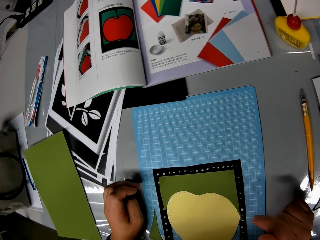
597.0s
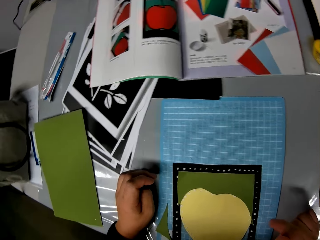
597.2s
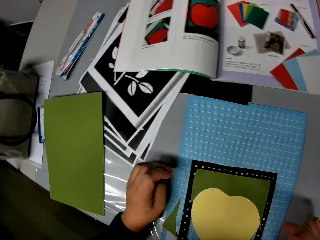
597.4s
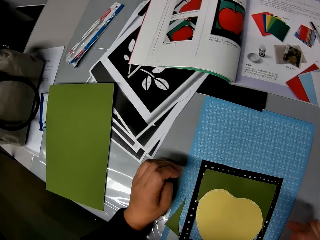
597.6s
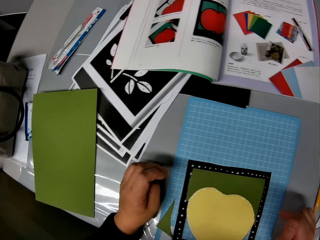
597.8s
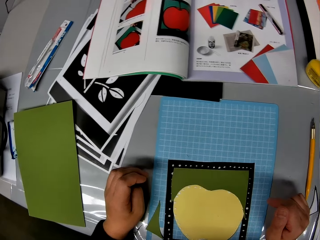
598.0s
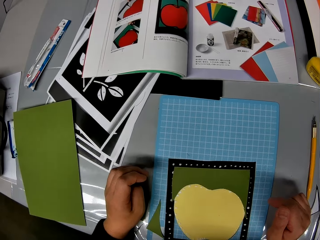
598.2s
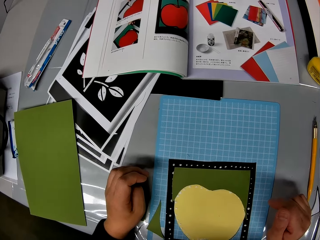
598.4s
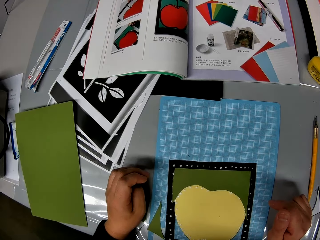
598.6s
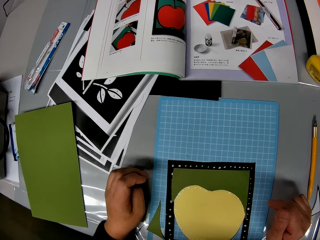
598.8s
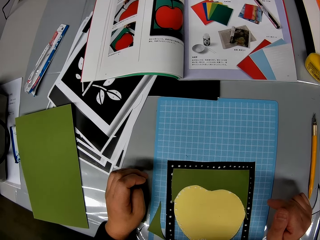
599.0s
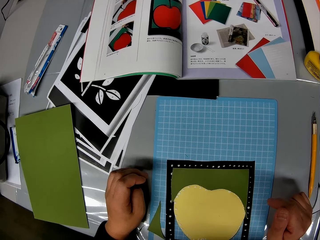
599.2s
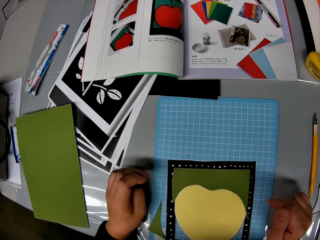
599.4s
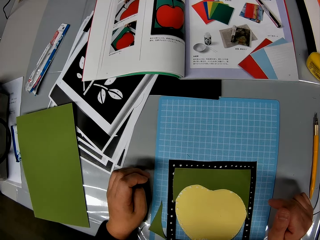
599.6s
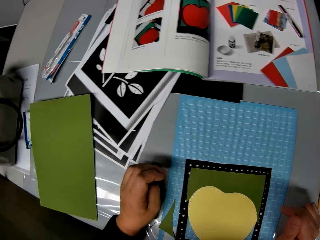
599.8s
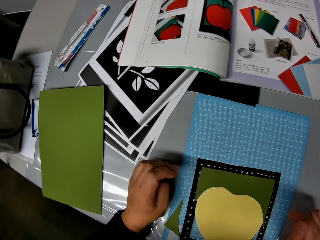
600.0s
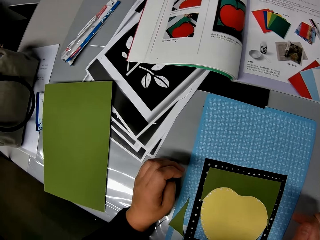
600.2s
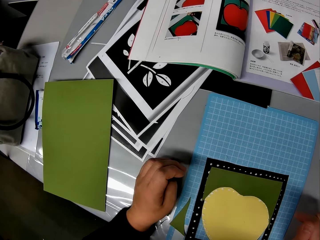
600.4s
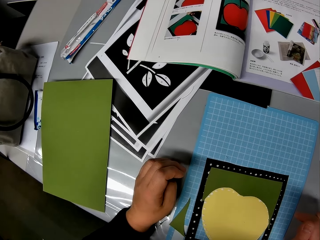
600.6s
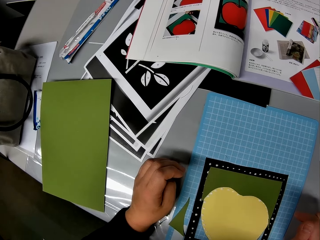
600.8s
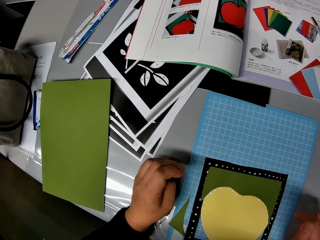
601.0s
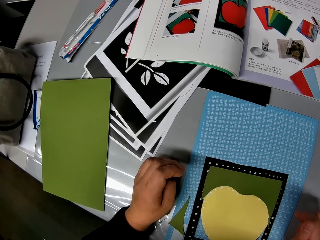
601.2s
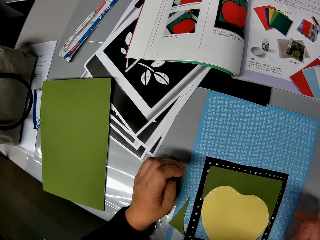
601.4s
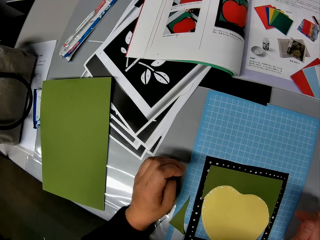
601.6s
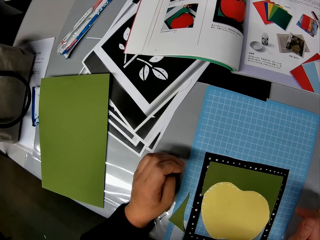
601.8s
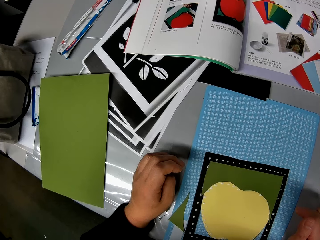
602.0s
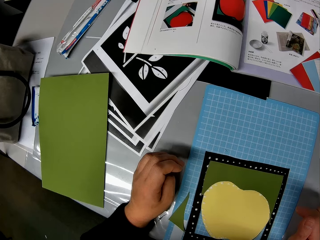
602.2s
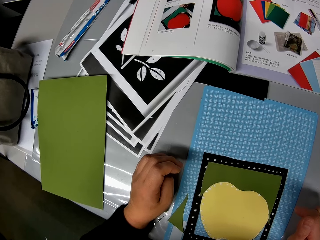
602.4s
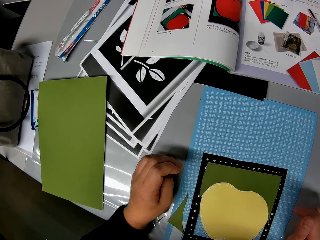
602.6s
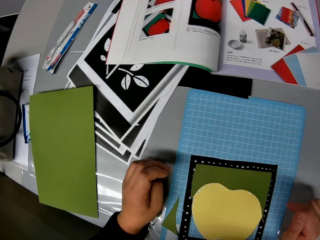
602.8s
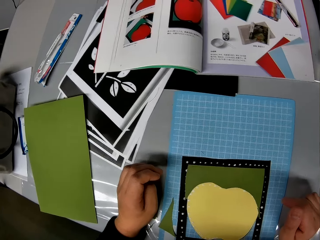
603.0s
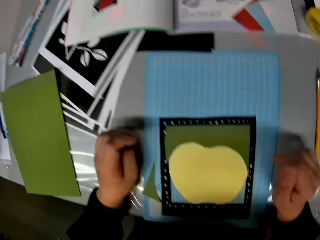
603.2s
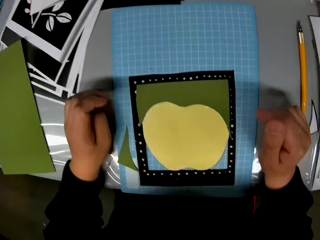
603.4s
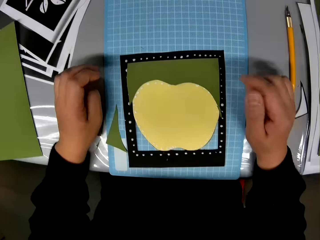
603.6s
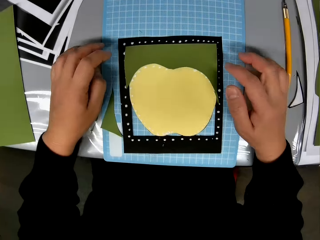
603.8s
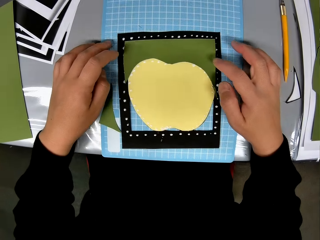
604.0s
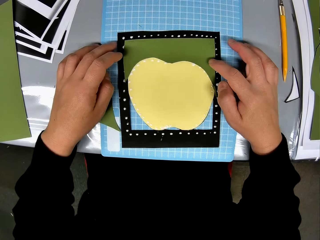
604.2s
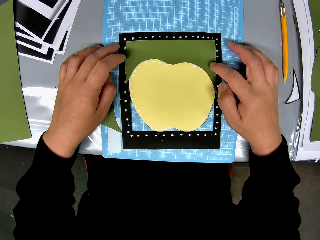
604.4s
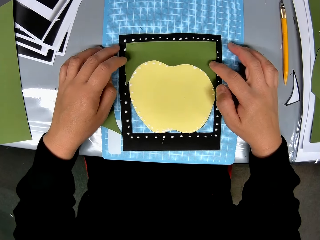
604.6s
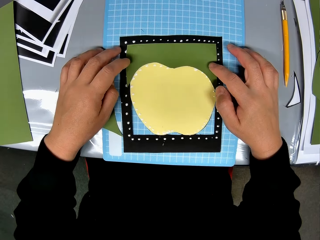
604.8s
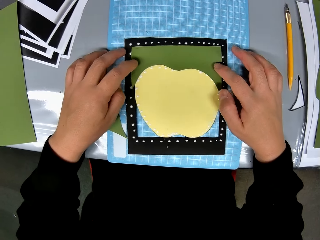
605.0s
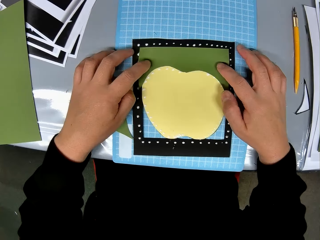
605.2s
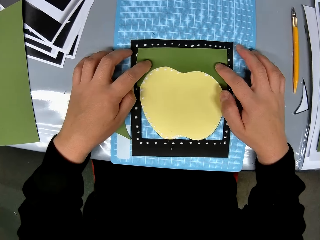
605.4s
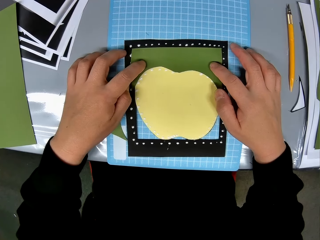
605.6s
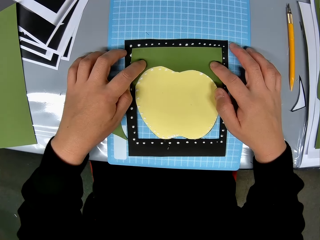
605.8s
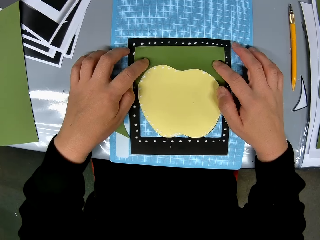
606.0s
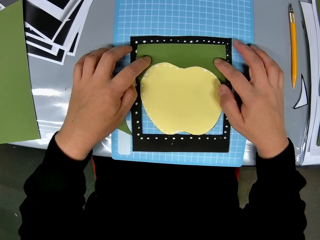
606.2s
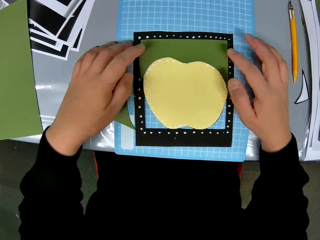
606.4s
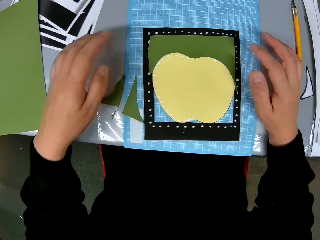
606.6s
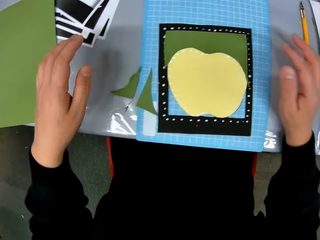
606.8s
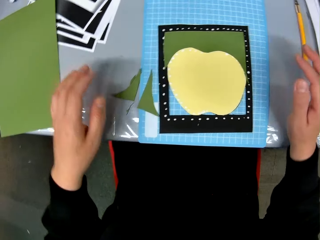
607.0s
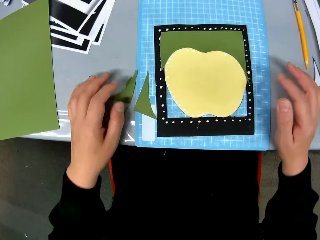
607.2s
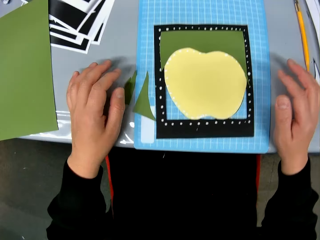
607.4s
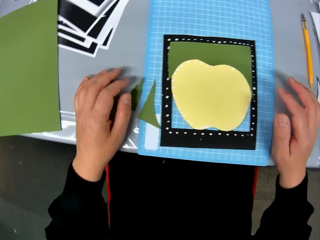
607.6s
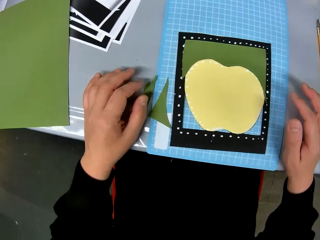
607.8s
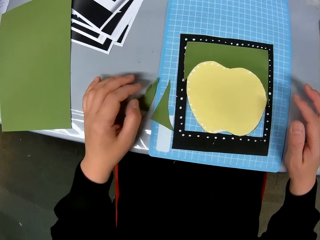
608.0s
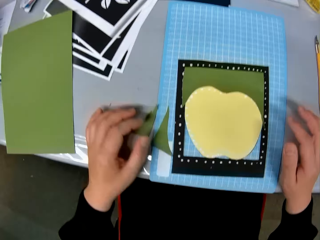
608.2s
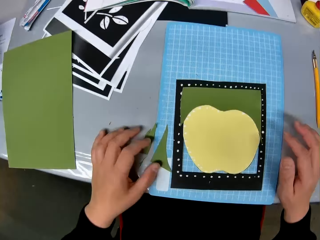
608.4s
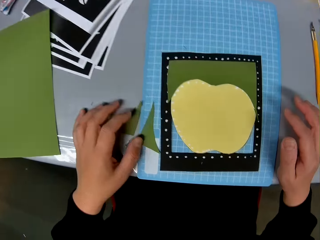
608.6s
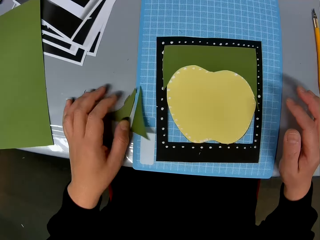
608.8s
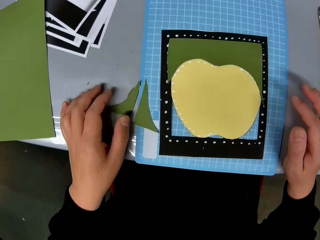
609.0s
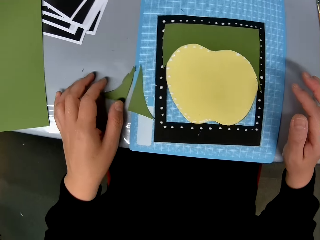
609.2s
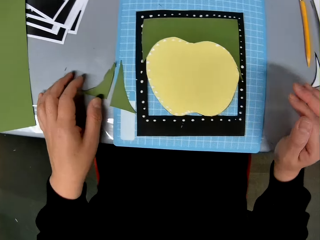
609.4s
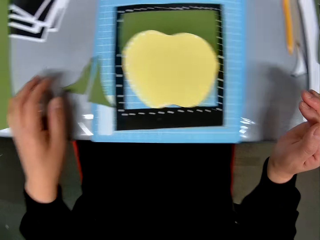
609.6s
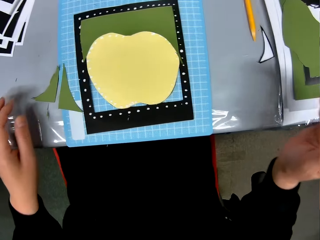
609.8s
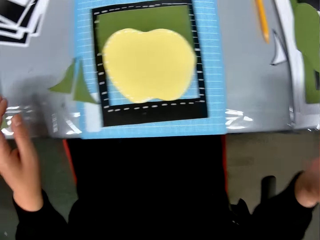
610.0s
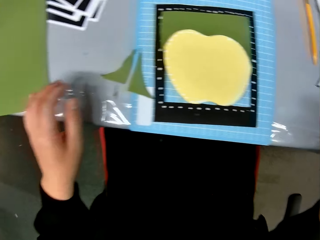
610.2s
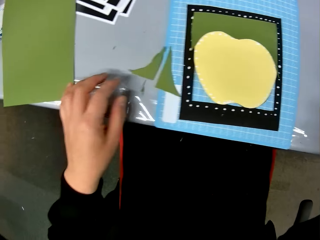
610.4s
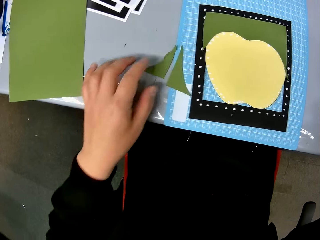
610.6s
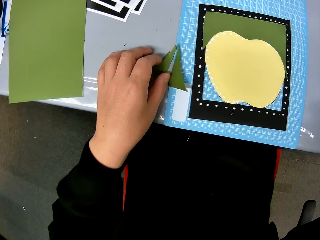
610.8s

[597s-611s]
The camera wearer presses the green cardstock or paper onto the yellow cardstock. She puts her hands on the table. She removes the hands from the paper. She touches a second green cardstock on the left side of the whole paper craft.

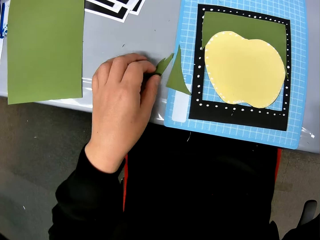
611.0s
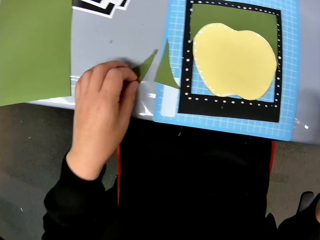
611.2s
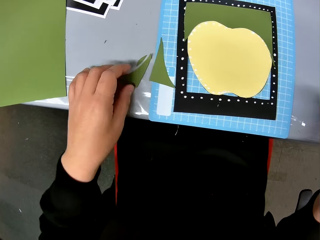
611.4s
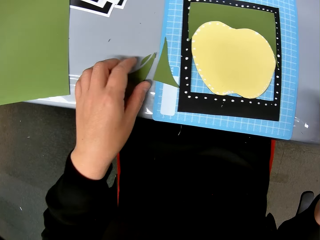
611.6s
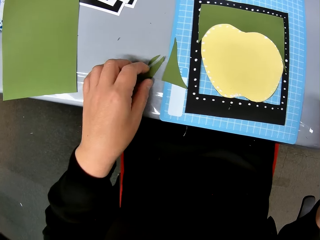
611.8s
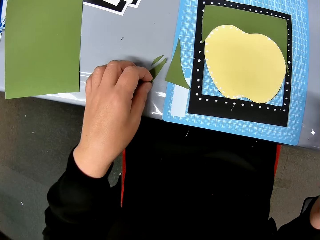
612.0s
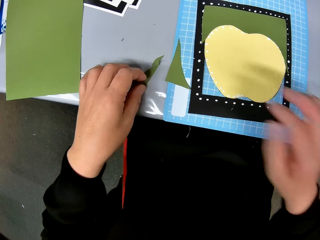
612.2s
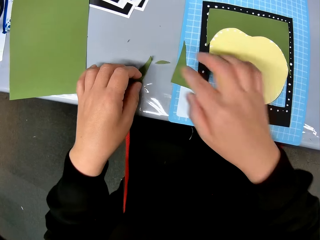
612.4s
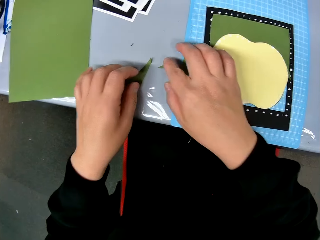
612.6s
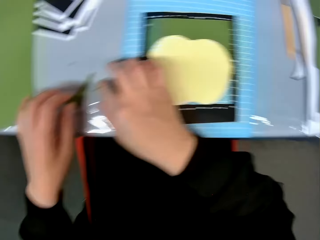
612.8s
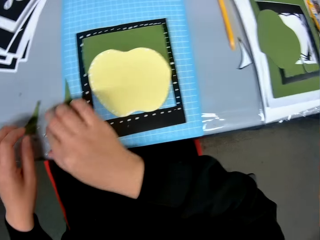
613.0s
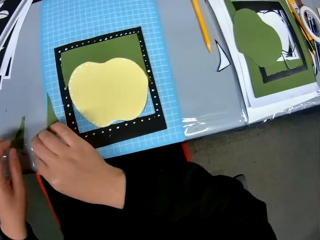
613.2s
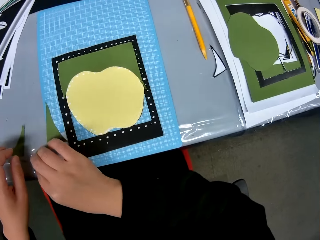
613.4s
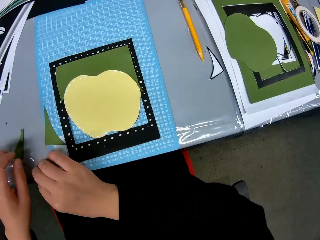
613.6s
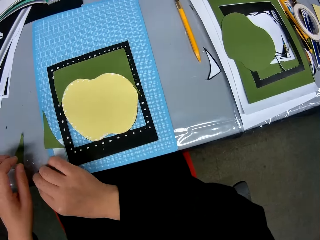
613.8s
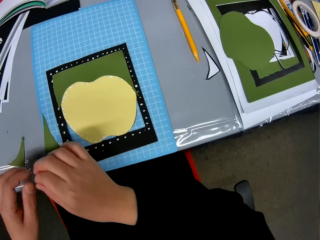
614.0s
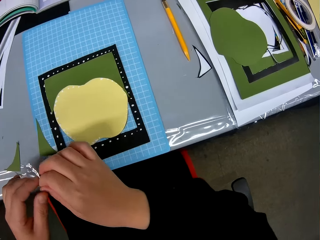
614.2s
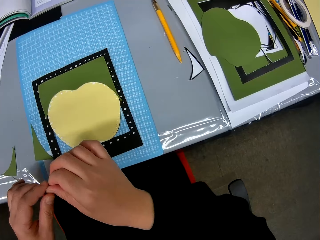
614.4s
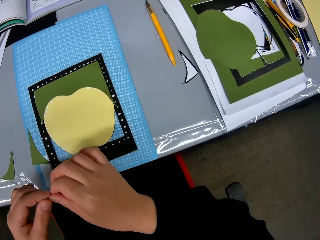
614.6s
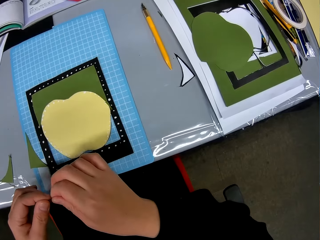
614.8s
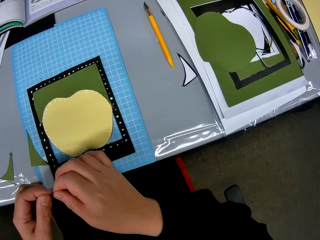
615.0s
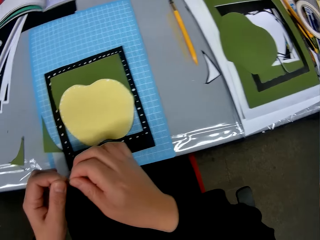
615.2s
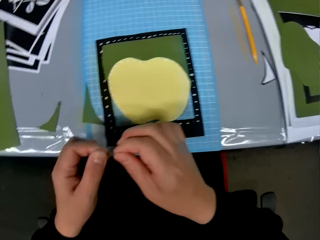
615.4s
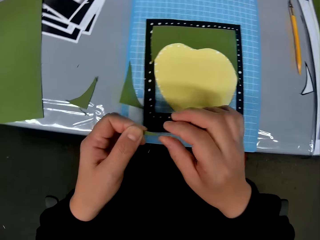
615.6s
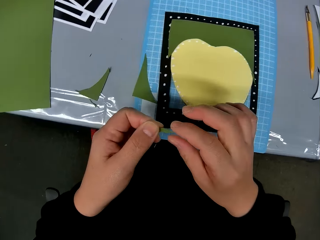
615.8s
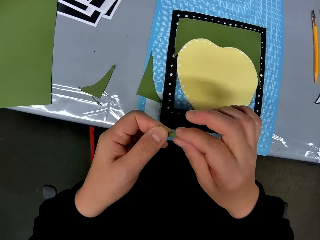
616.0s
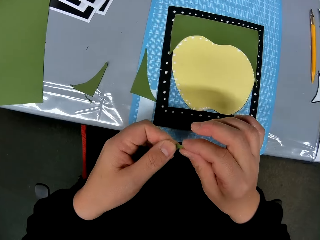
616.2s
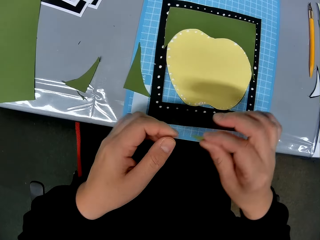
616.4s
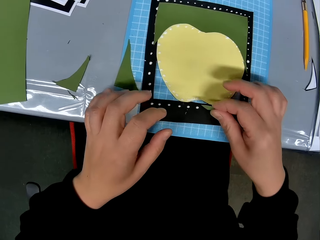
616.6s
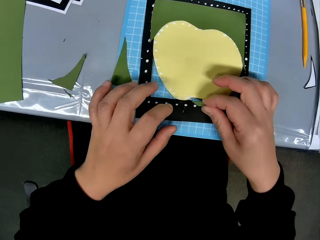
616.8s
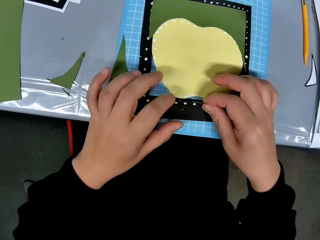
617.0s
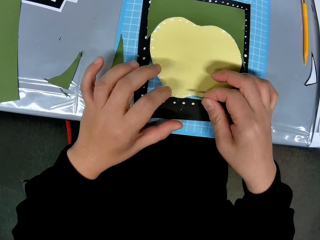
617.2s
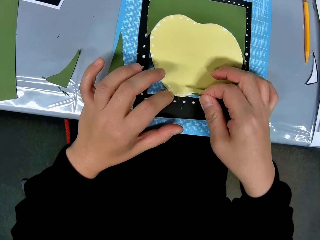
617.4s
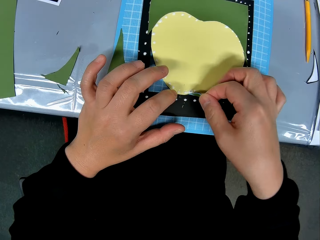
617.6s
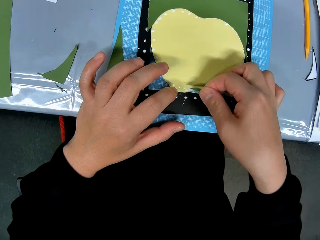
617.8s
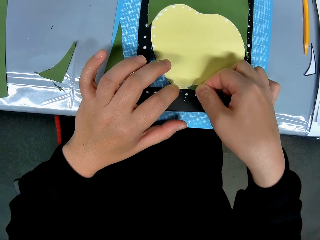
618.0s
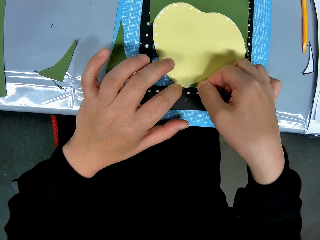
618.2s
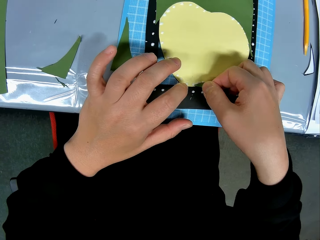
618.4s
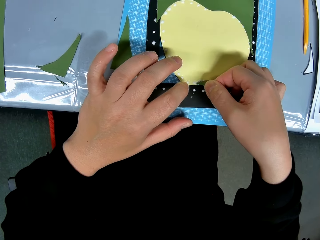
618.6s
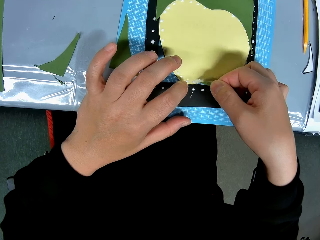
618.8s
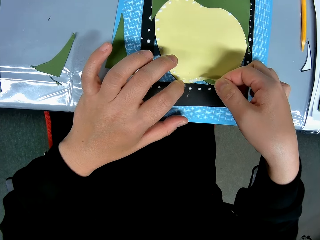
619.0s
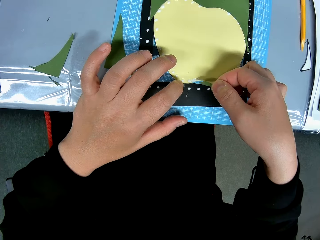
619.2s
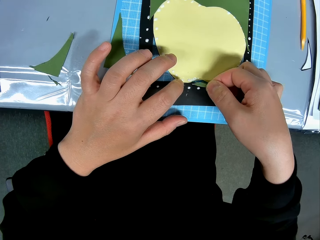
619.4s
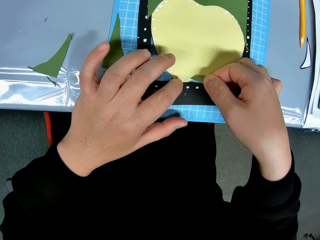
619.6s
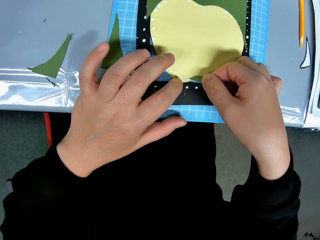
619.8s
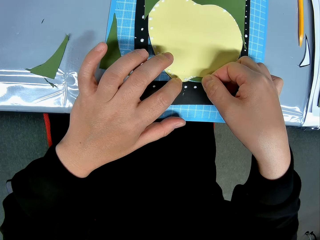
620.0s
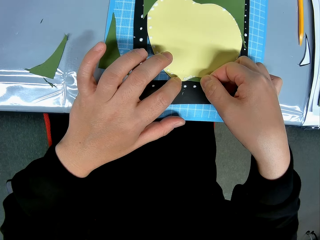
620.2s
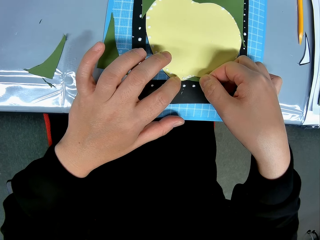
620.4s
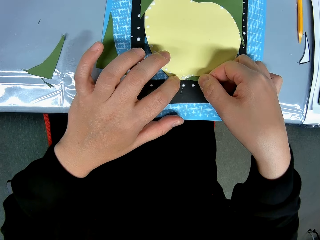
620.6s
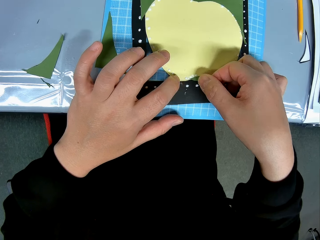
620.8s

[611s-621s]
The camera wearer picks up a third green cardstock or paper from the table with her right hand. She moves a paper. She holds the paper with the other hand. She sets the third green cardstock on the yellow part of the paper craft. She exchanges the paper to the other hand.
